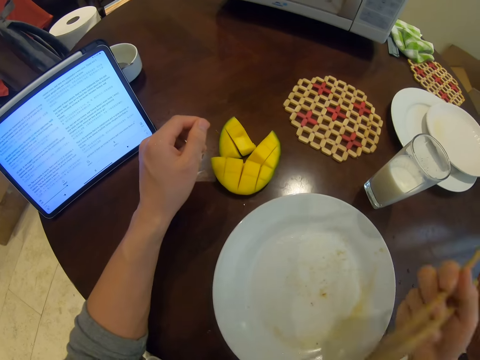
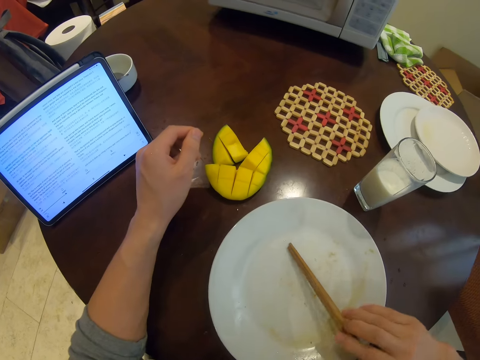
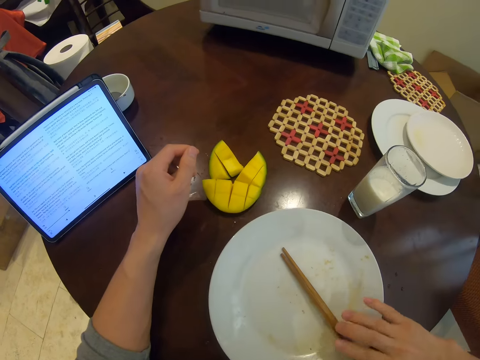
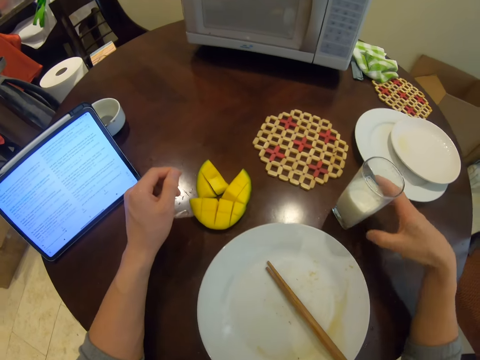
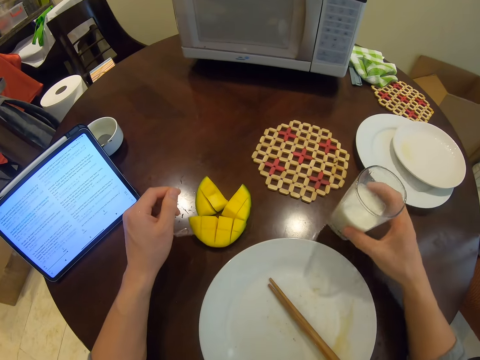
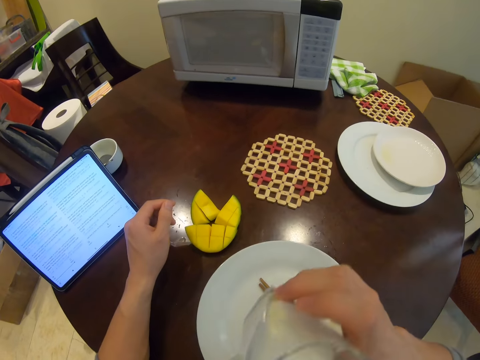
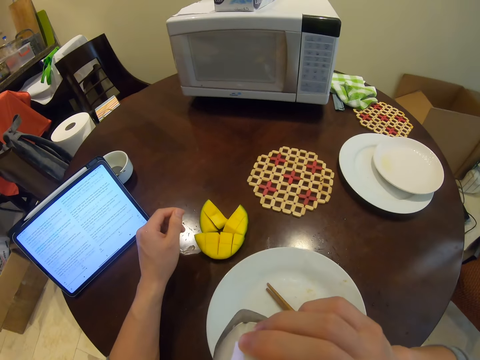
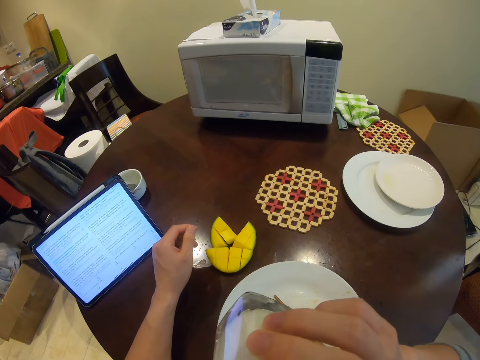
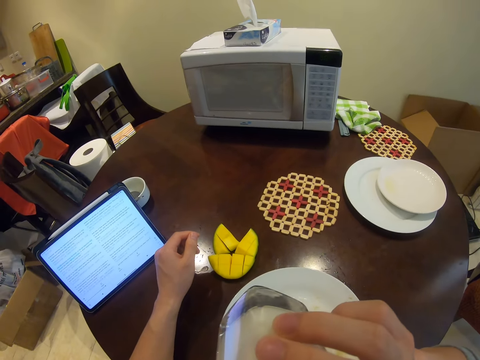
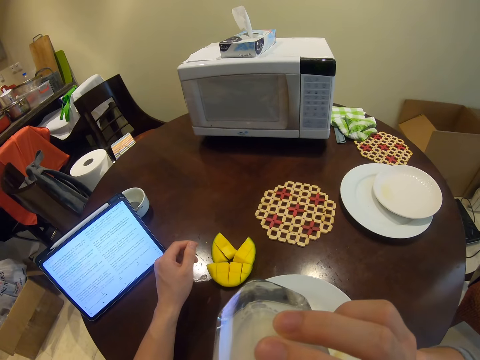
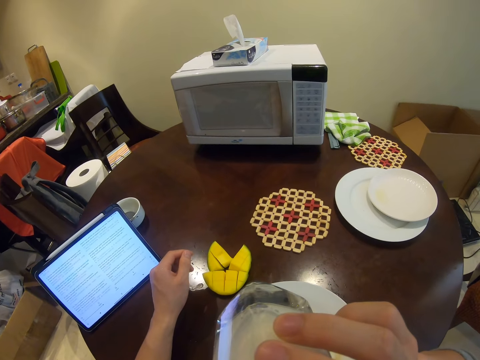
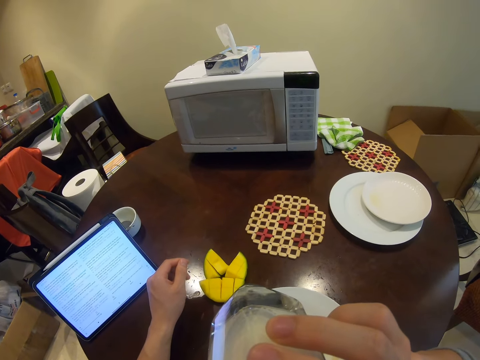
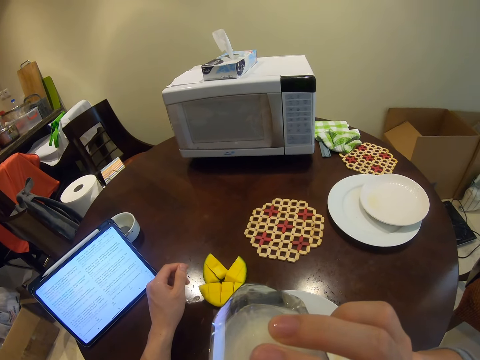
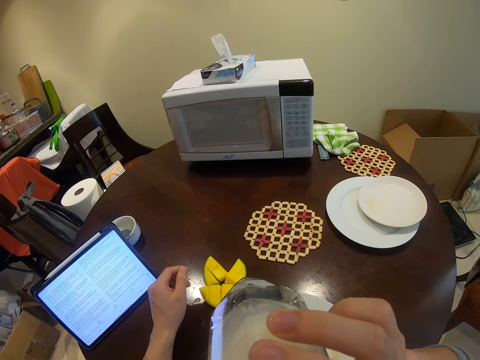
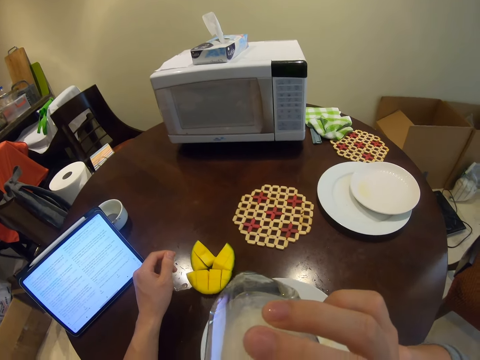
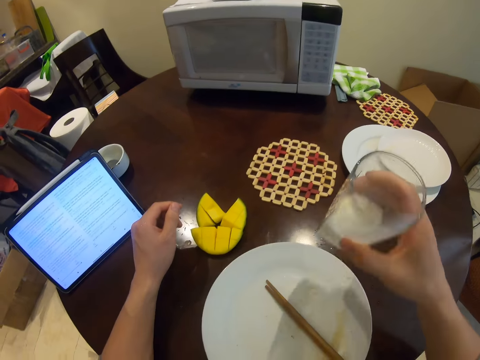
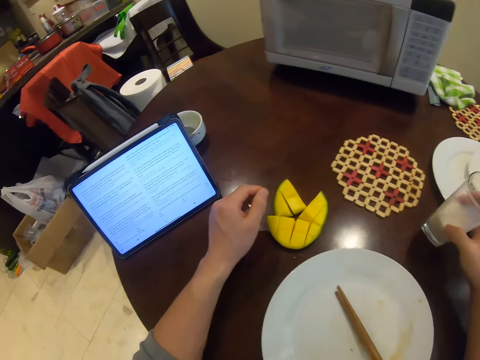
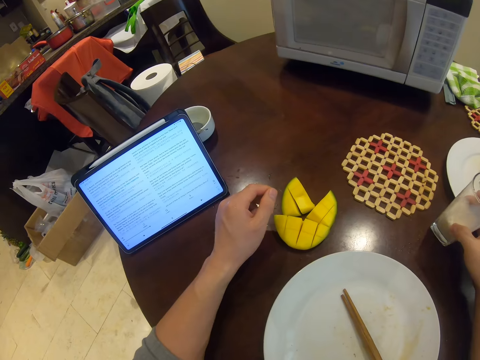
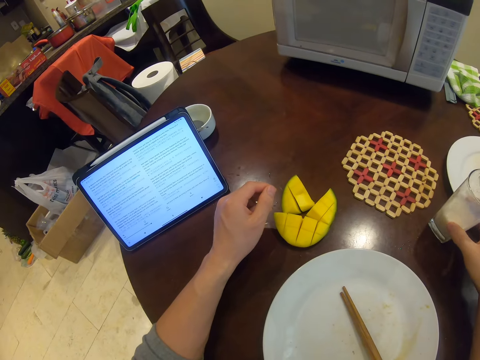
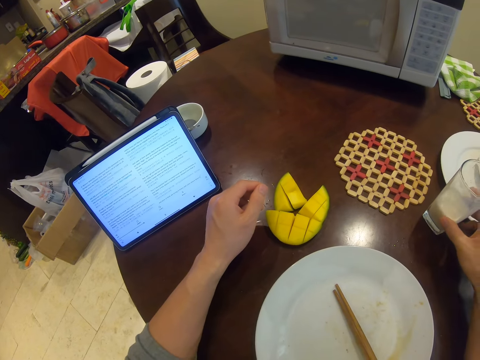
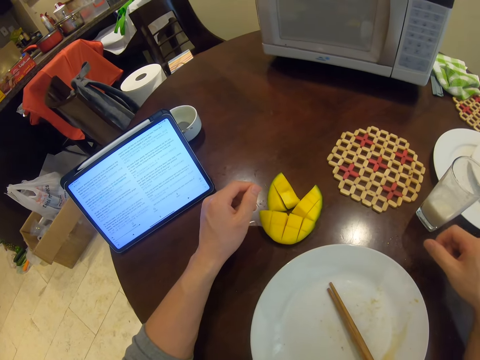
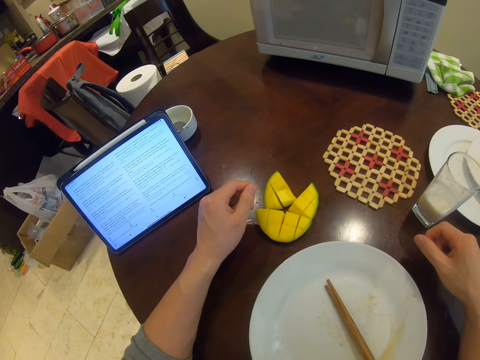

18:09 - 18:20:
The camera wearer eats the food crumbs. He places the chopsticks in the plate on the table with his right hand. He picks the glass of milk from the table with his right hand. He drinks milk from the glass of milk in his right hand. He places the glass of milk on the table. He looks around.

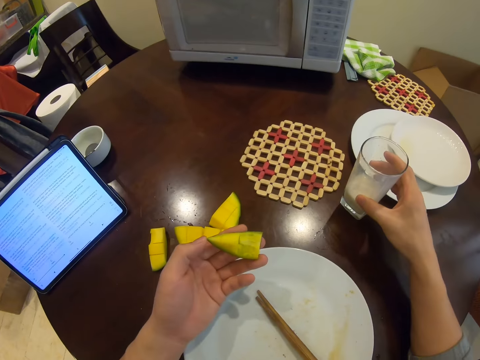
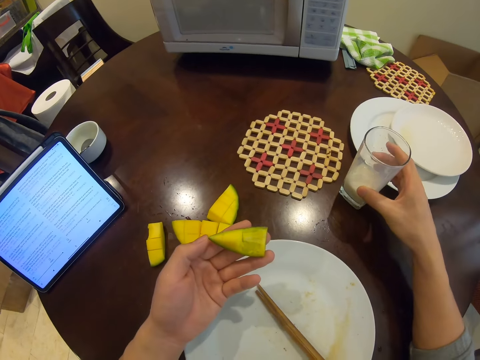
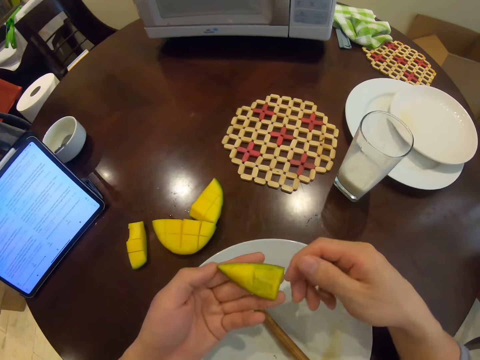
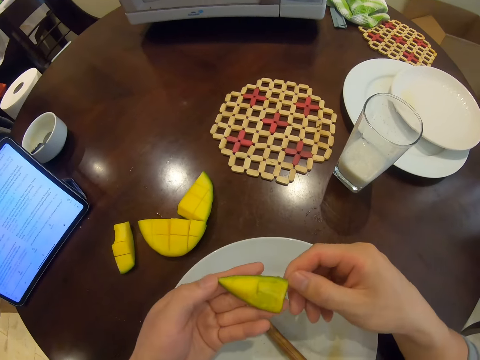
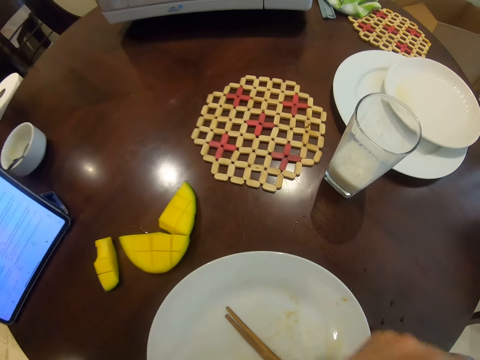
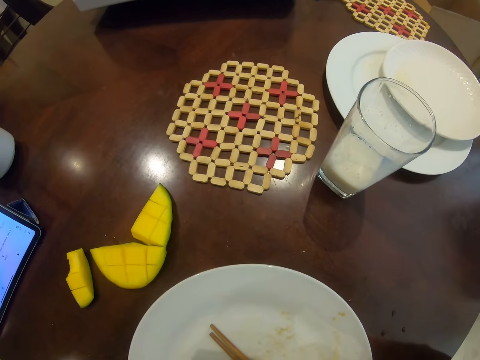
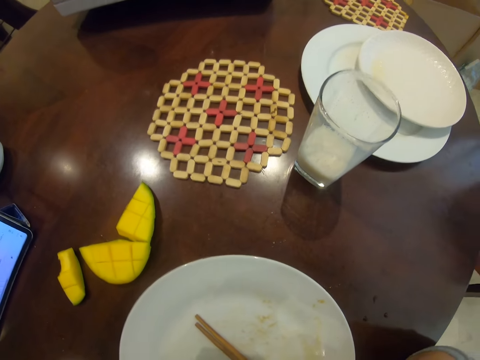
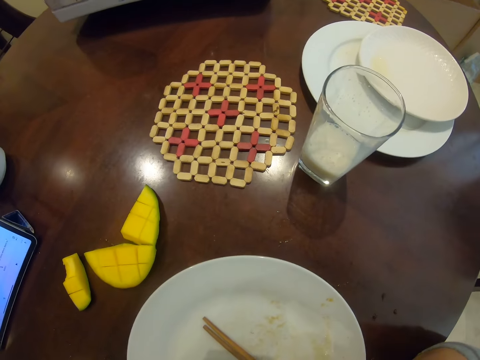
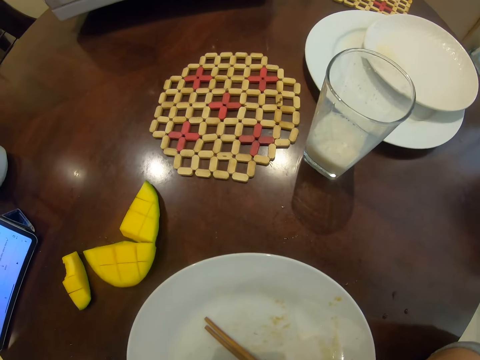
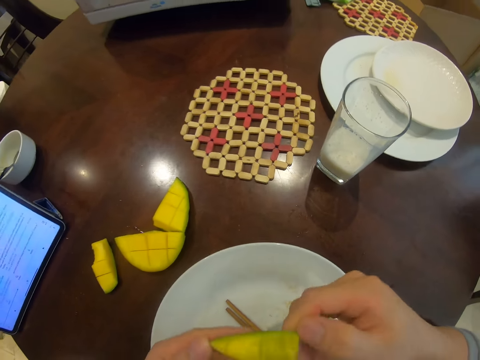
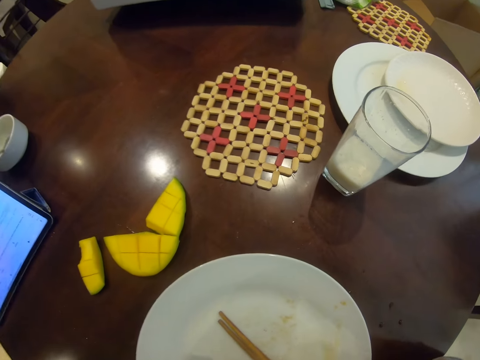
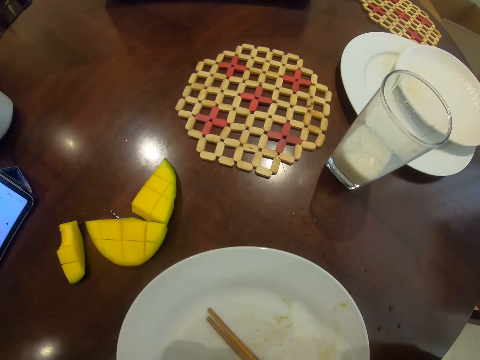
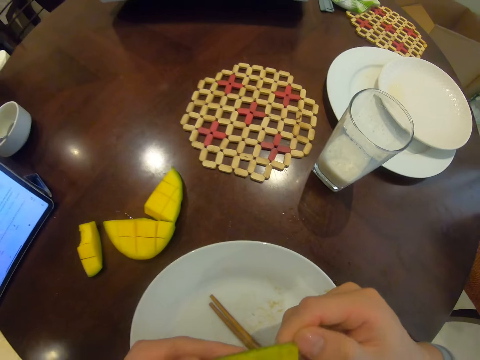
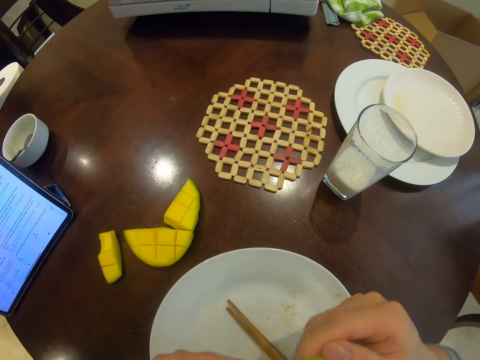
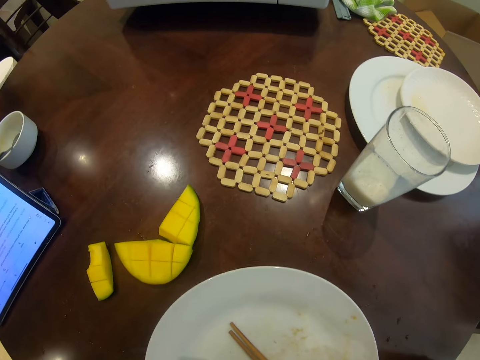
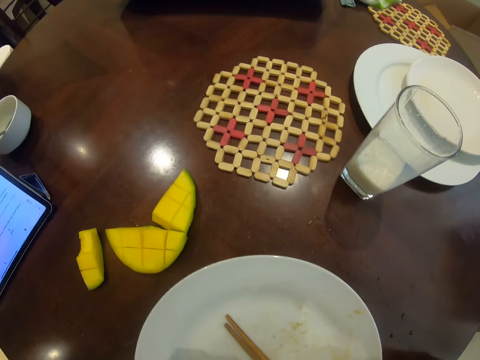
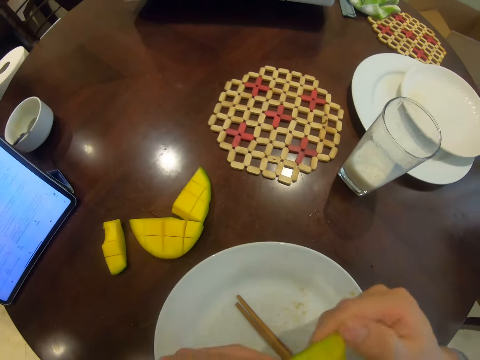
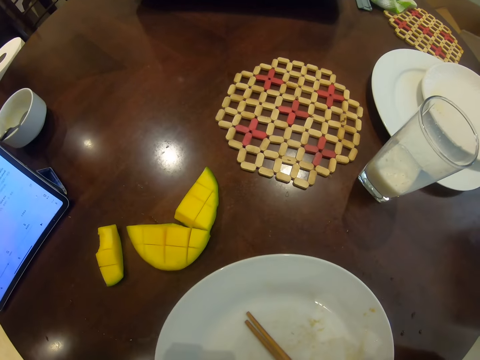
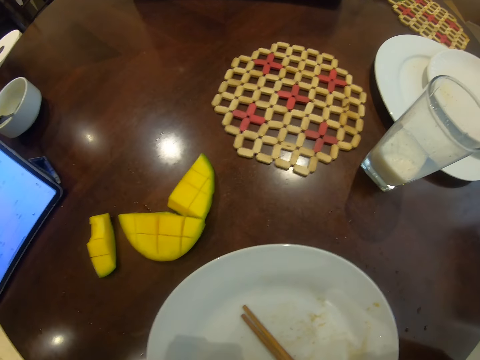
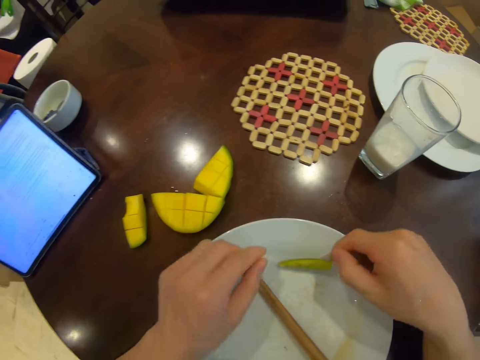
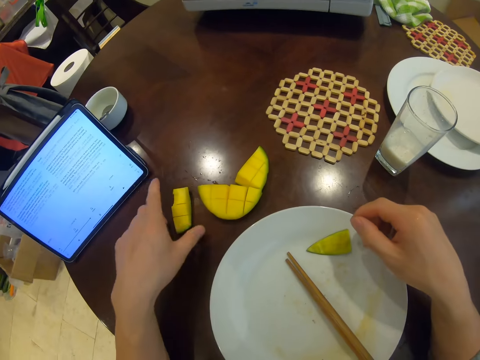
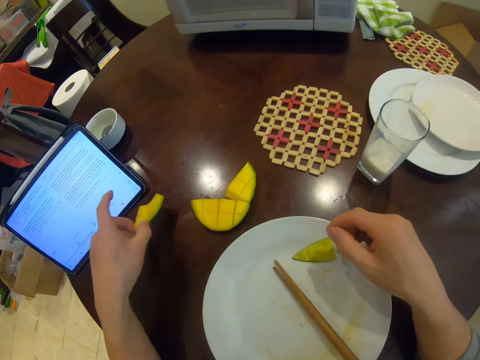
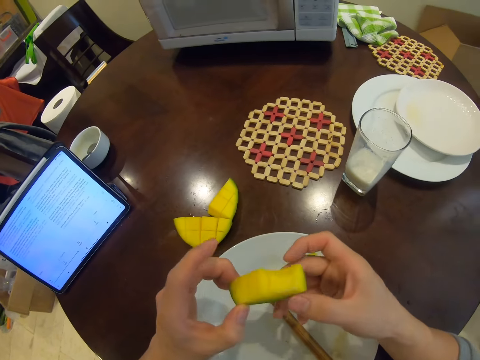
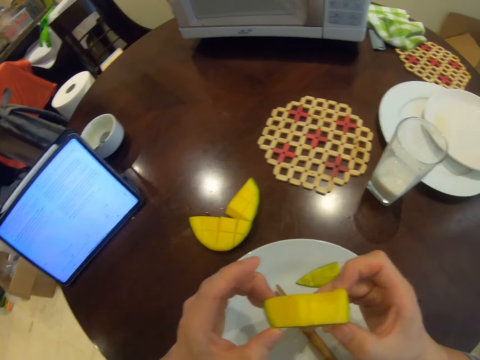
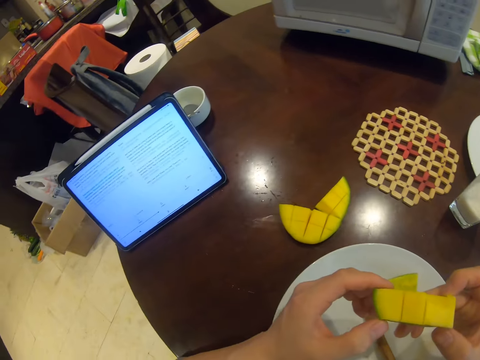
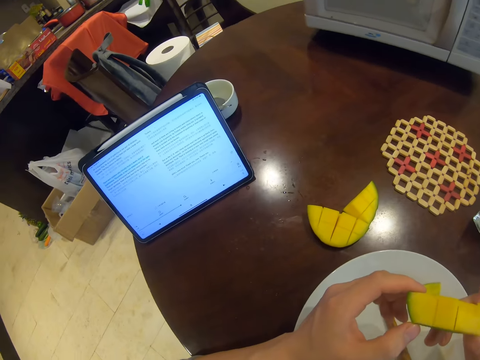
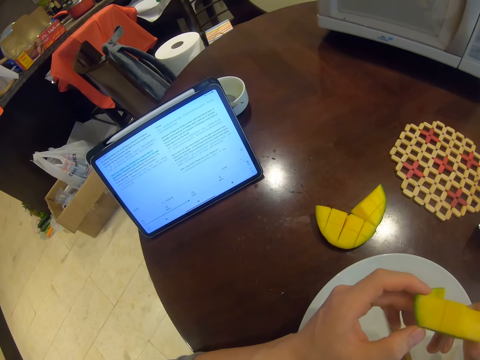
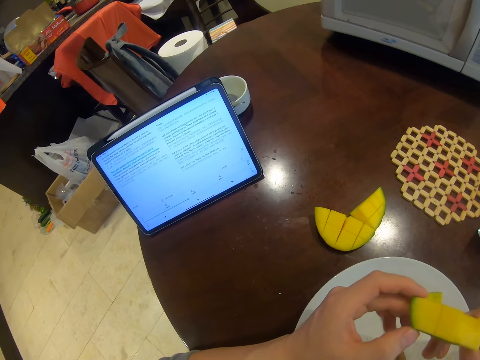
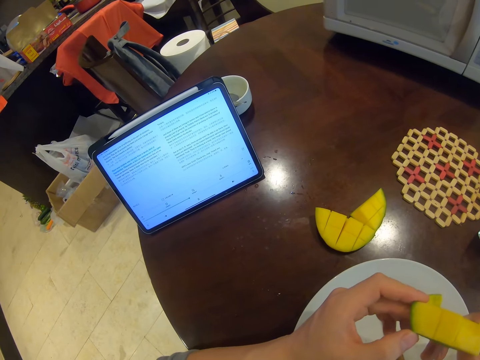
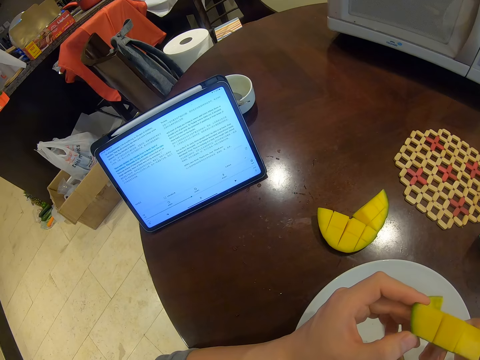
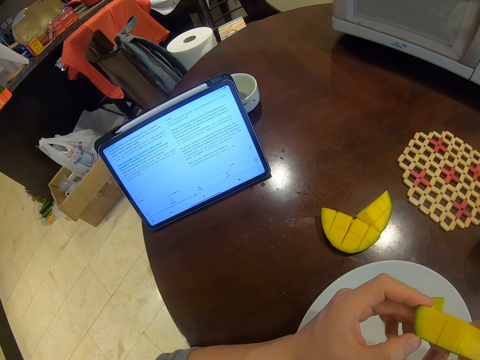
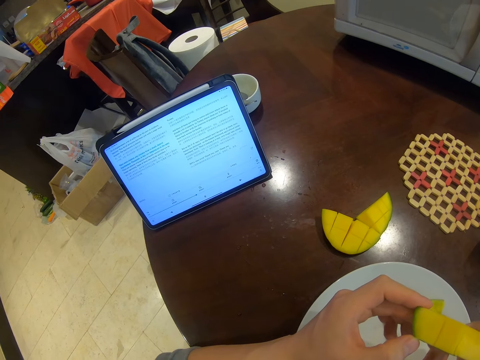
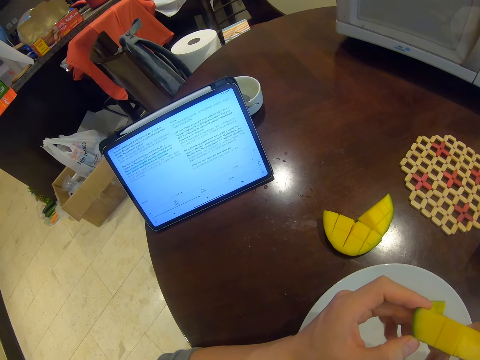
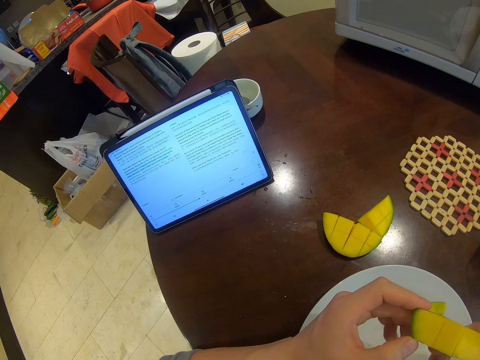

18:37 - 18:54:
The camera wearer places the glass of milk on the table. They eat the mango. They eat the mango again. They place the remains in the plate. They pick up the piece of mango, hold the piece of mango with both hands and look around.
